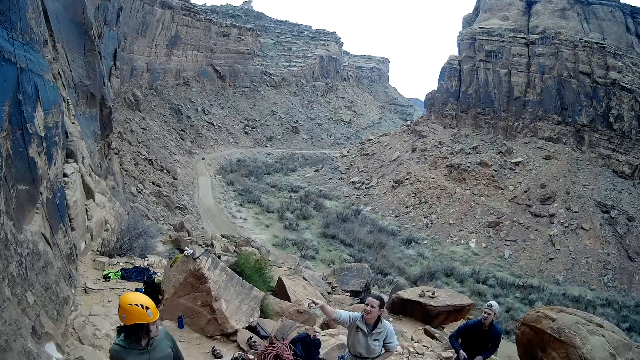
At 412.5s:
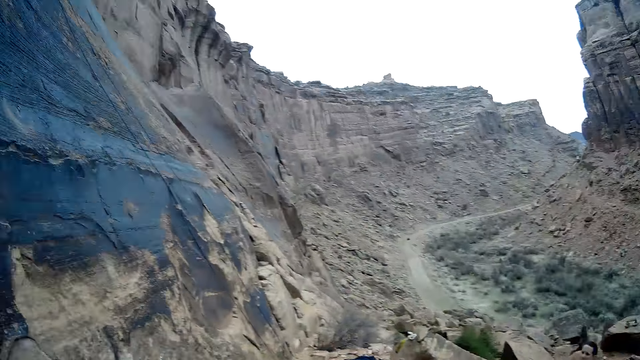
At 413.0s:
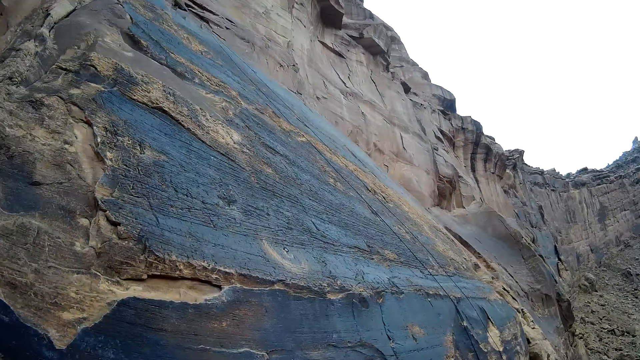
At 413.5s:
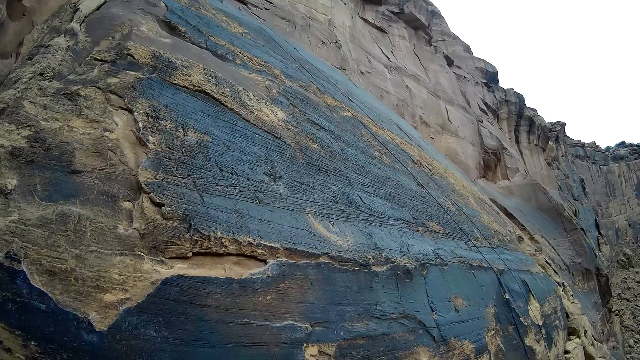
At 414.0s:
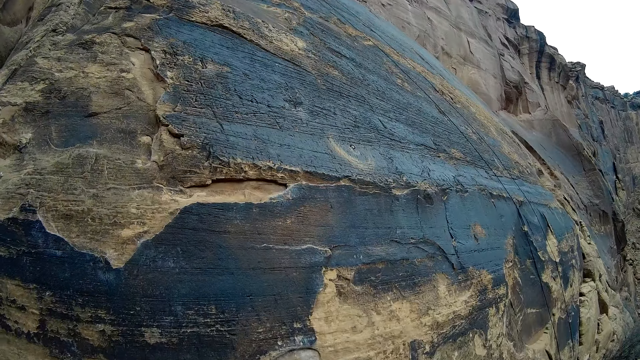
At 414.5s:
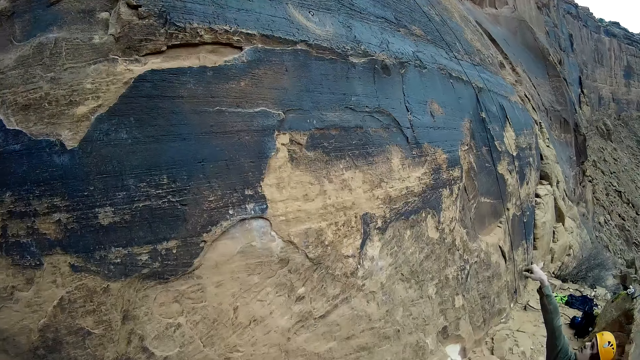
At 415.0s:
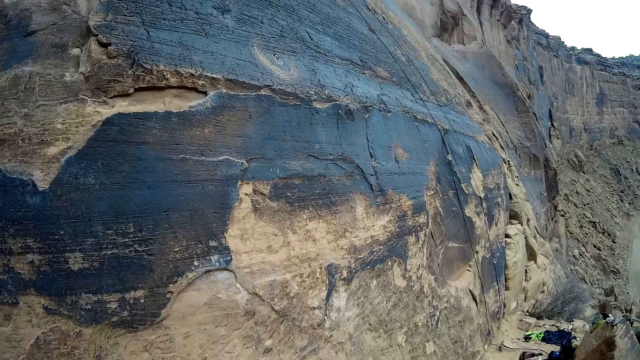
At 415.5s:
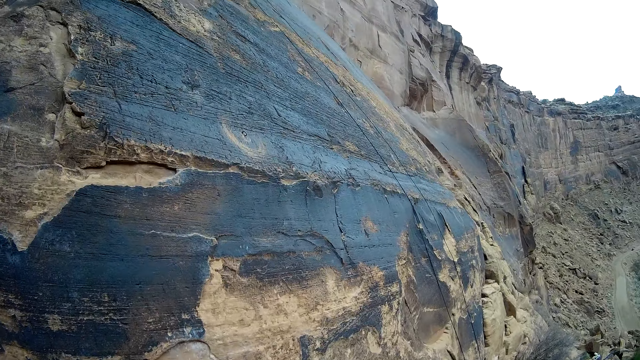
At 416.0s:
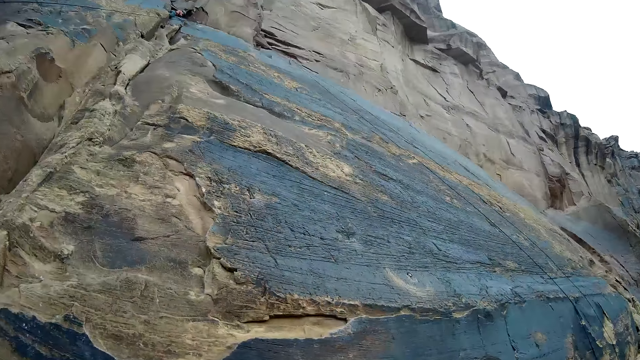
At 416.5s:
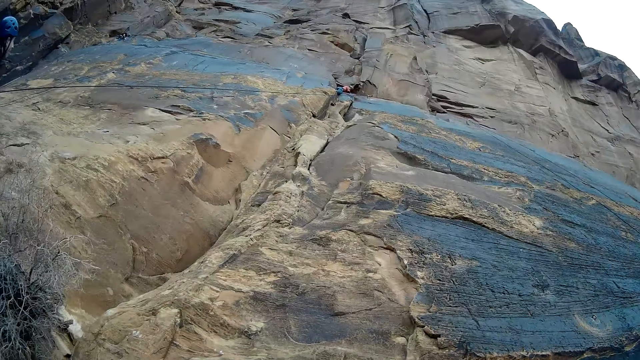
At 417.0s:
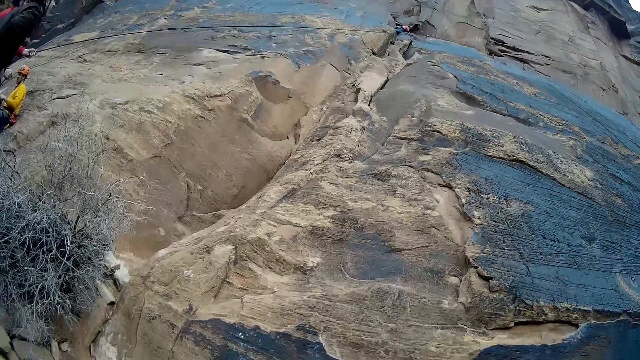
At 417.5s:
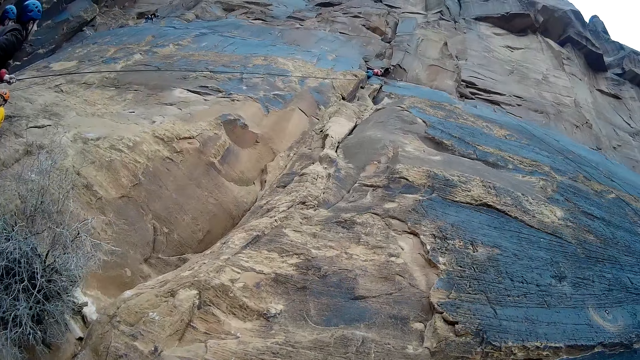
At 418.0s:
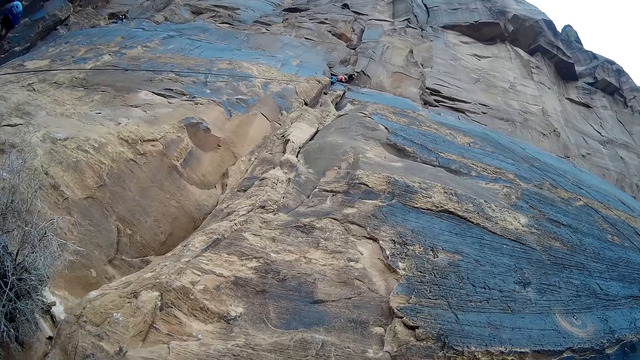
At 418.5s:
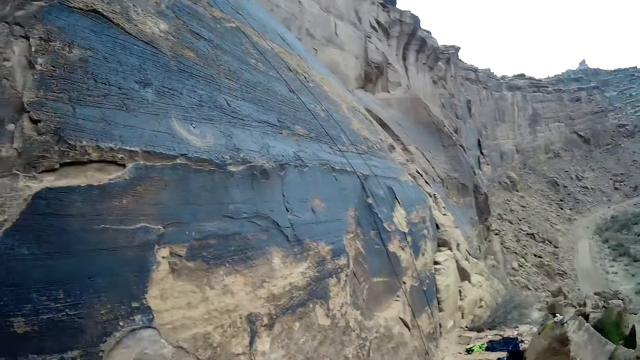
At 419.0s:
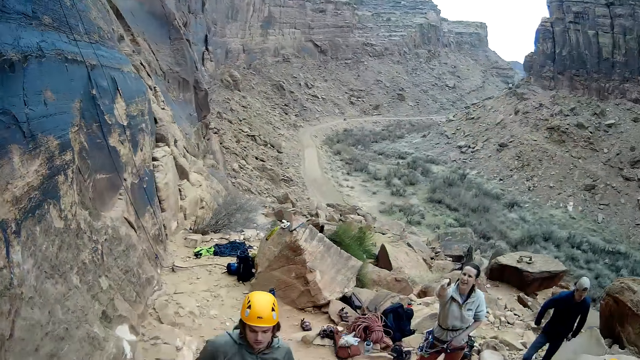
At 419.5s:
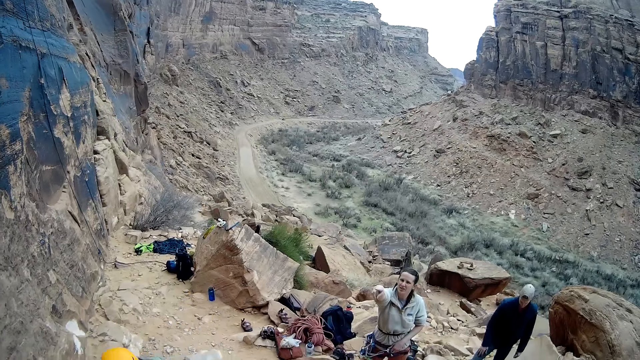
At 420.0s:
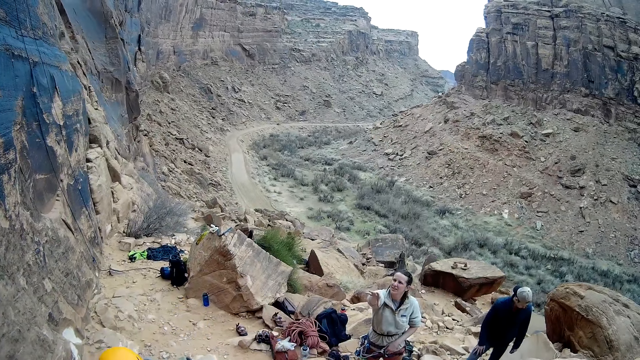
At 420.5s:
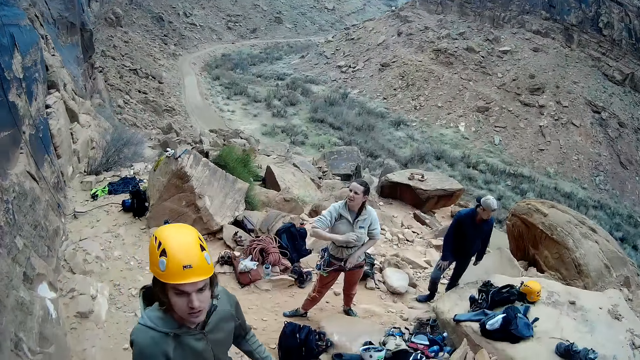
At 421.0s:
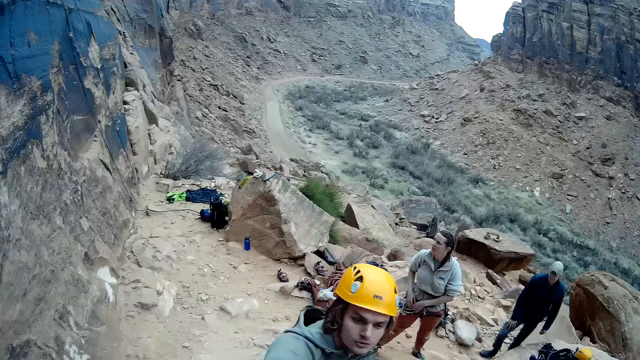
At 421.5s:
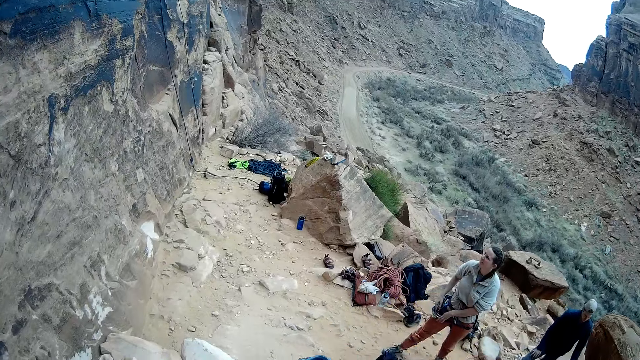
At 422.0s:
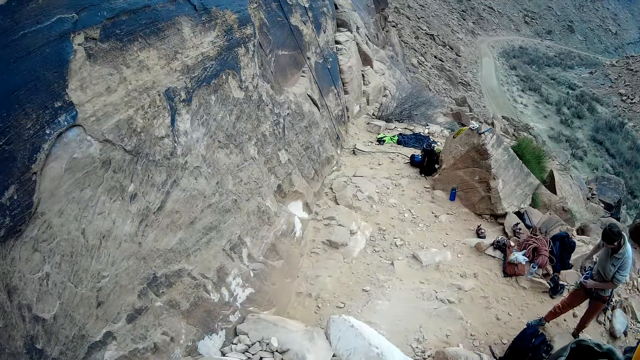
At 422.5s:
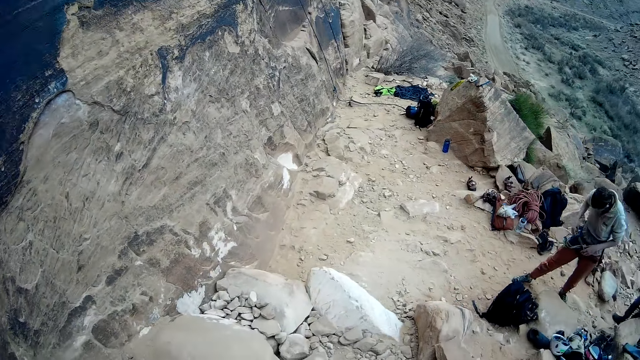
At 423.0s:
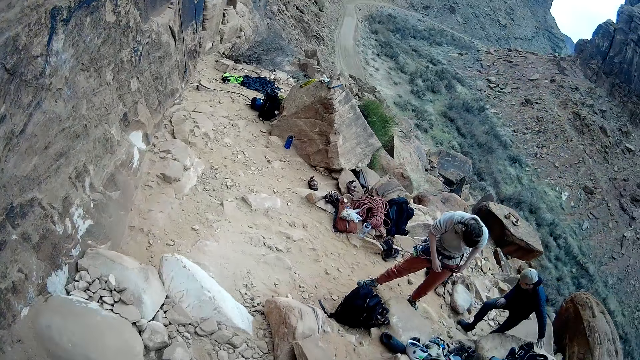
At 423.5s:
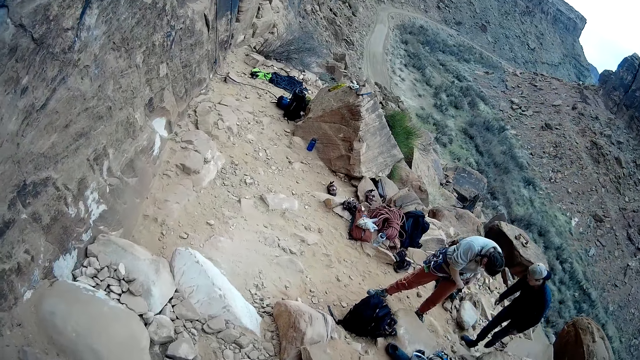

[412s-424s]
The camera wearer looks at the mountain. The woman interacts with the camera wearer. The camera wearer looks at the people.

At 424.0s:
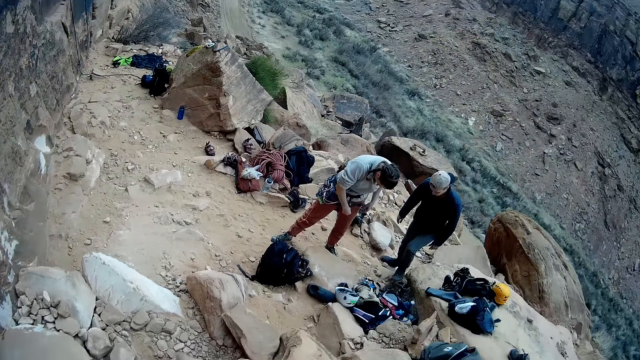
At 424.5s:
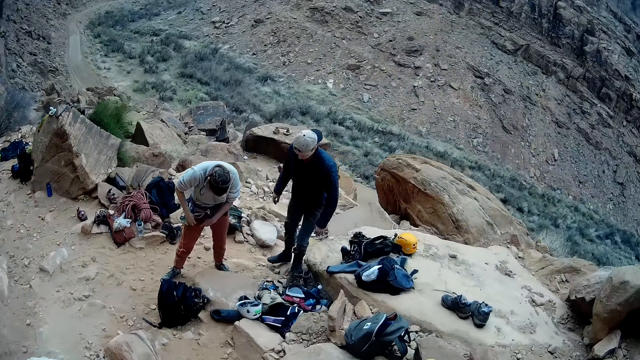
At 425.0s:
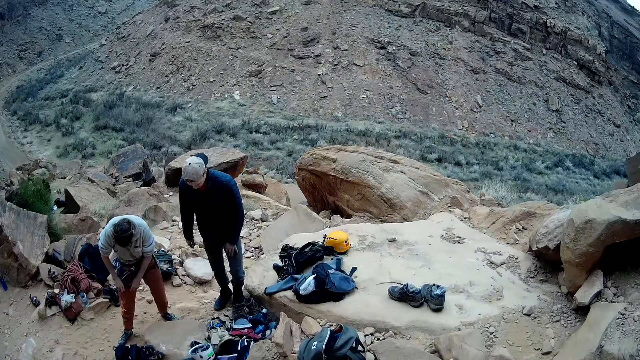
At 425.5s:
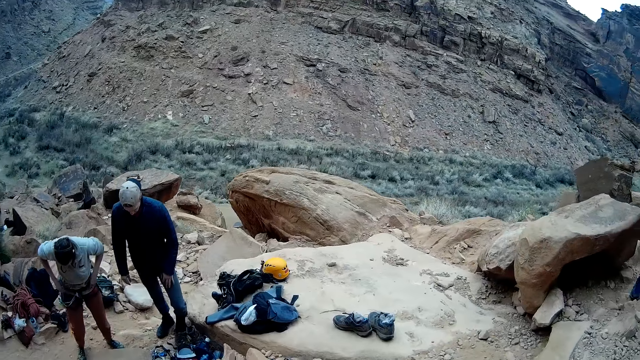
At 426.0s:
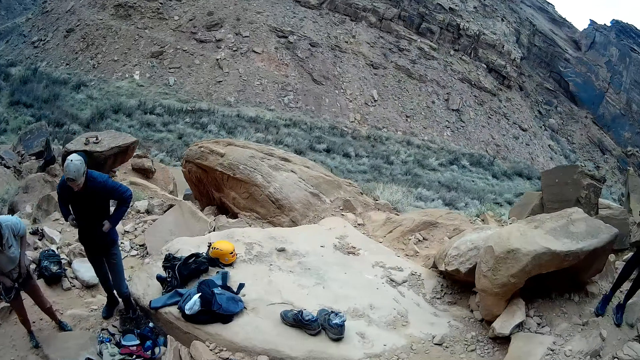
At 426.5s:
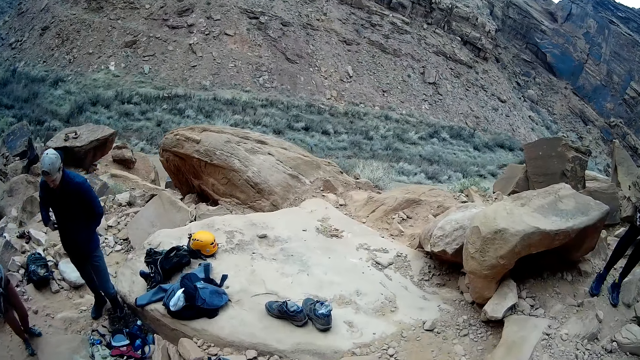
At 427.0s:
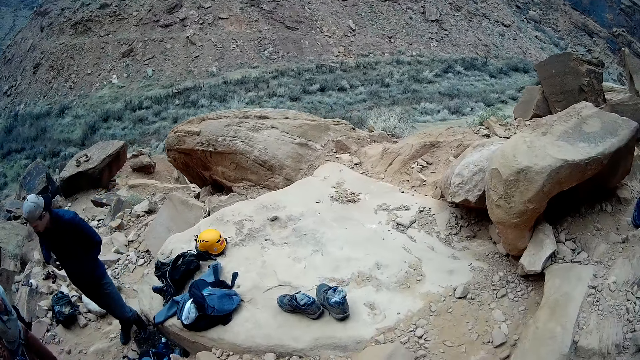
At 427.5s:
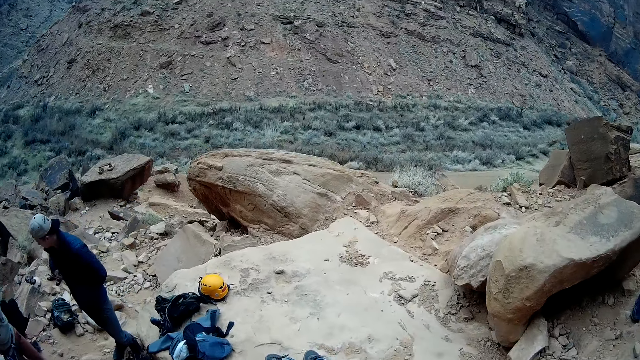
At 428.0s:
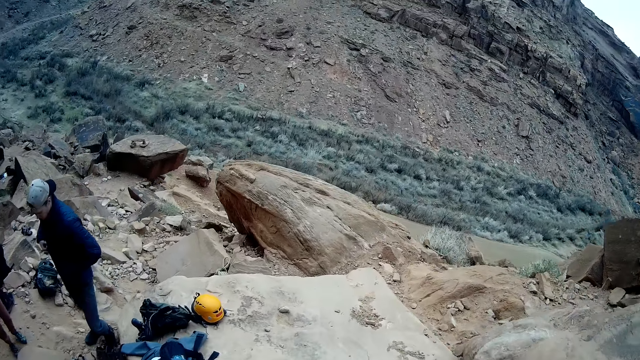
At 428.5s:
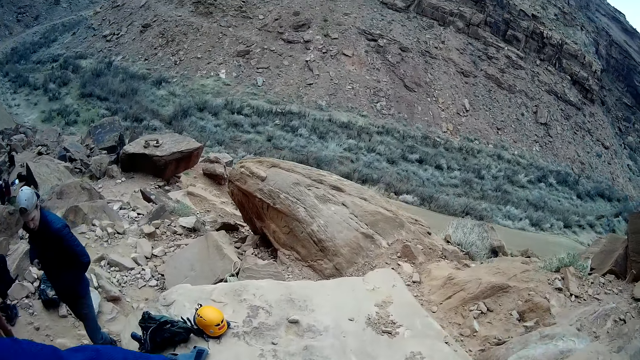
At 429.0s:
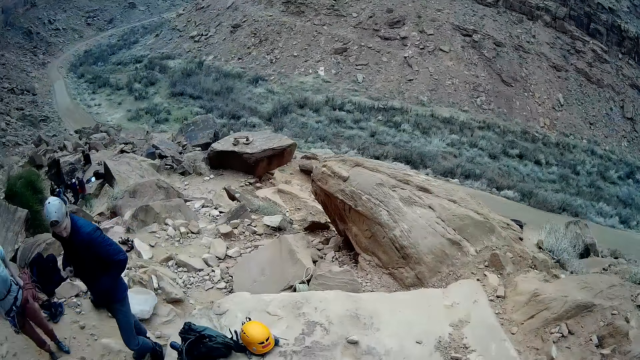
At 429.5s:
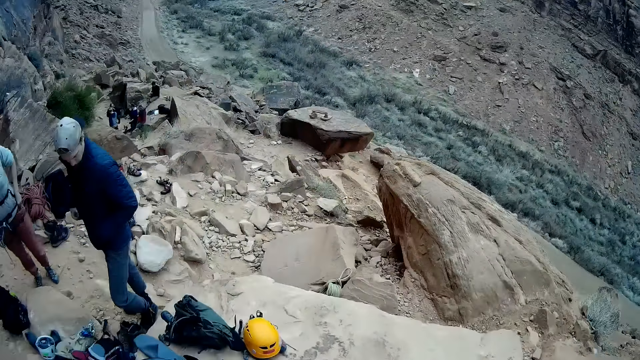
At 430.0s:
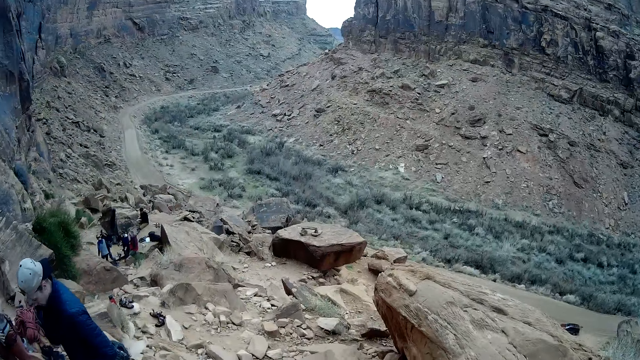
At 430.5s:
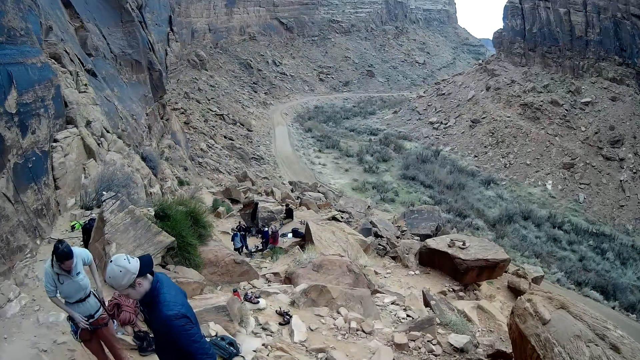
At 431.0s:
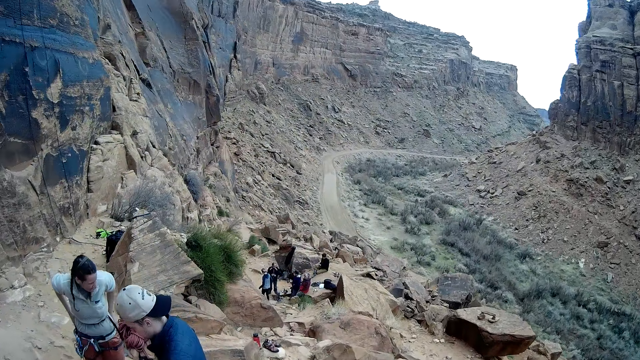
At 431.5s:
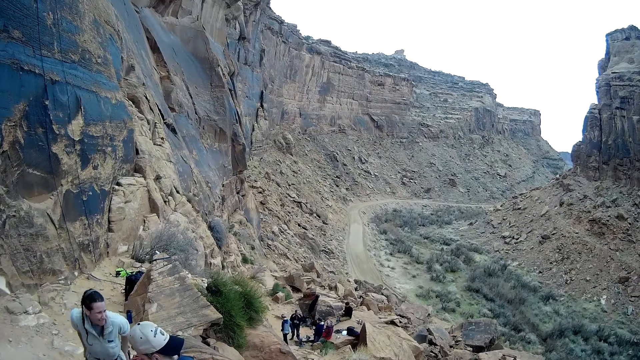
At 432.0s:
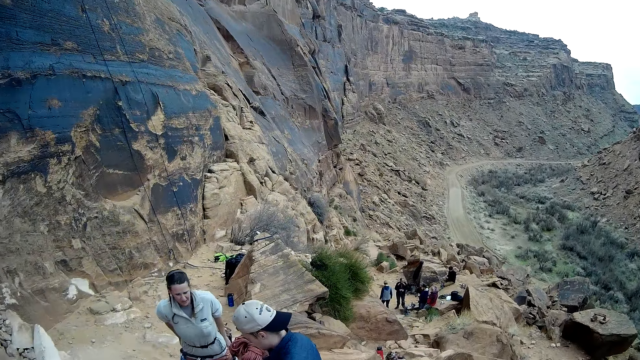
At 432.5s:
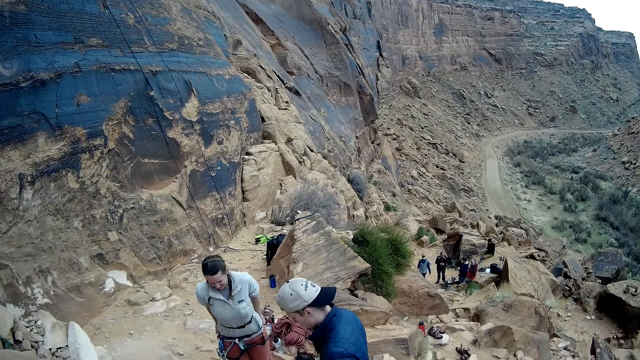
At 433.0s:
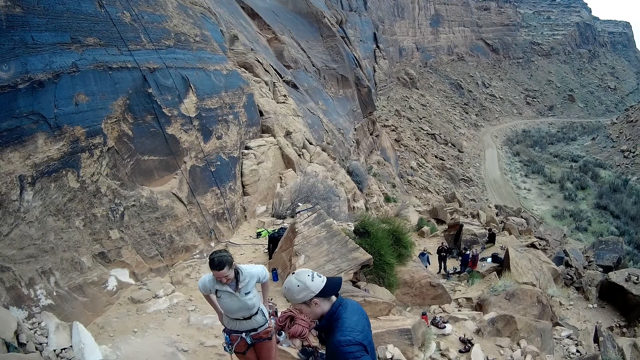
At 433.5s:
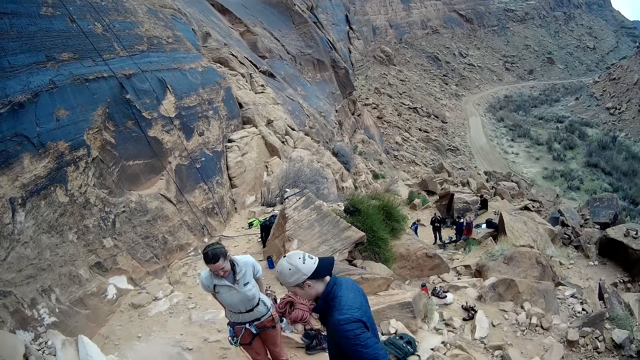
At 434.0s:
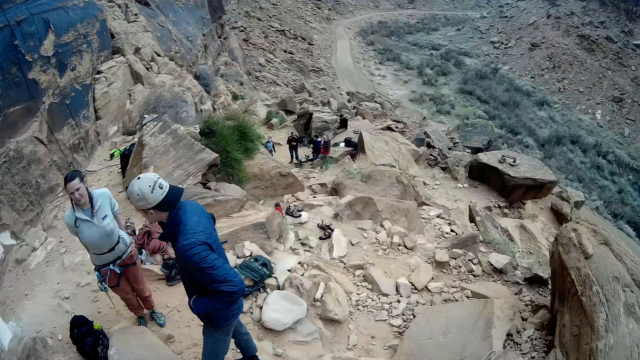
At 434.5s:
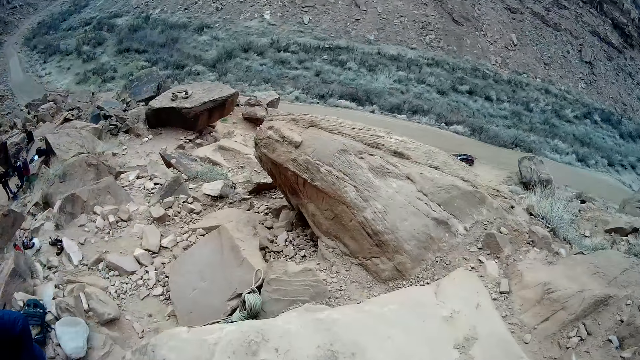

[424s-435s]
The camera wearer walks around.
